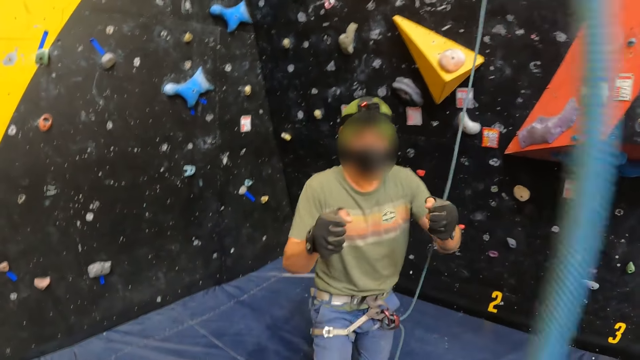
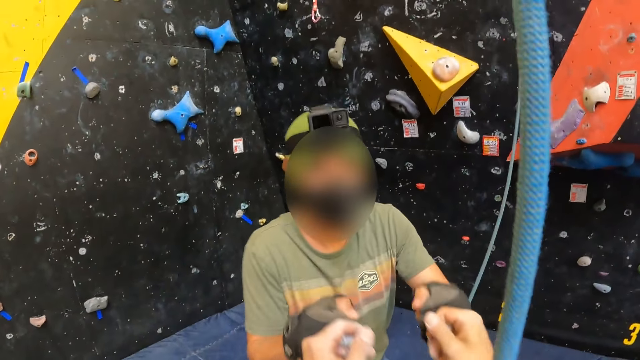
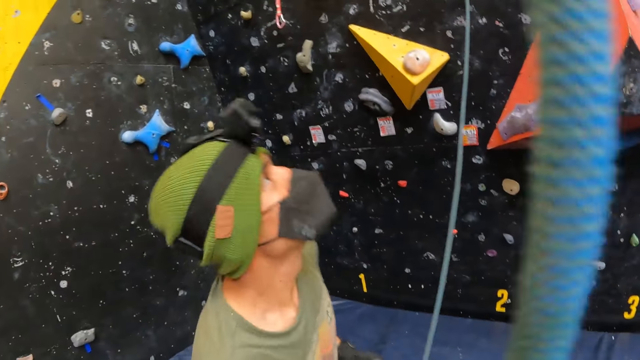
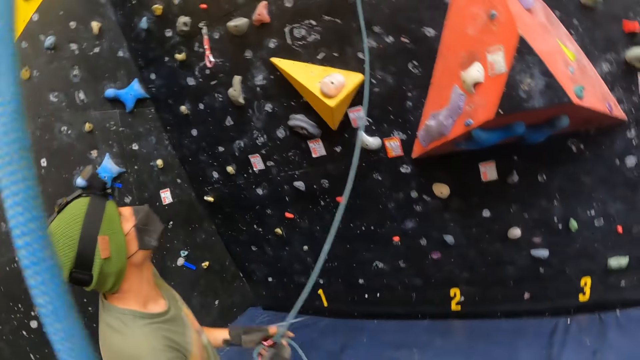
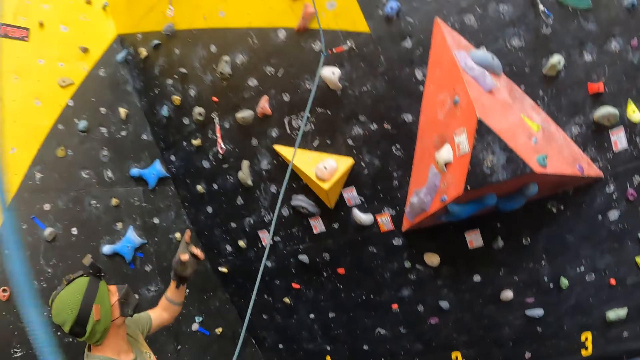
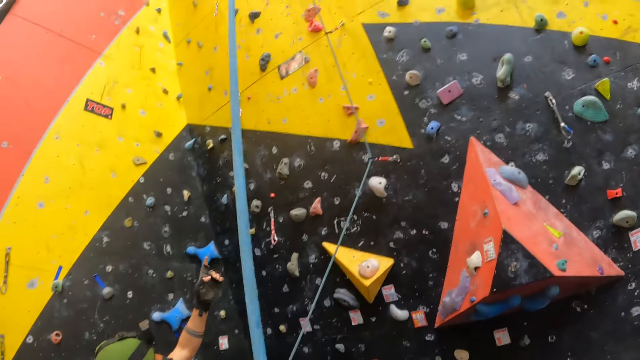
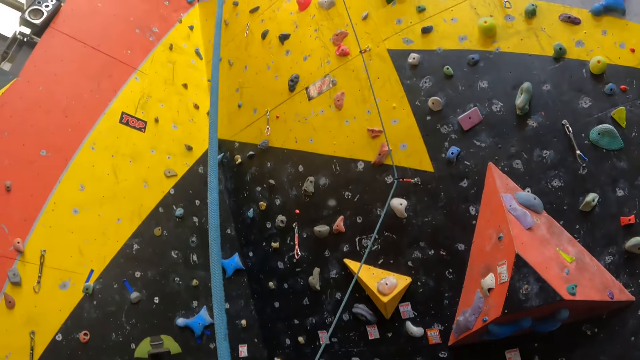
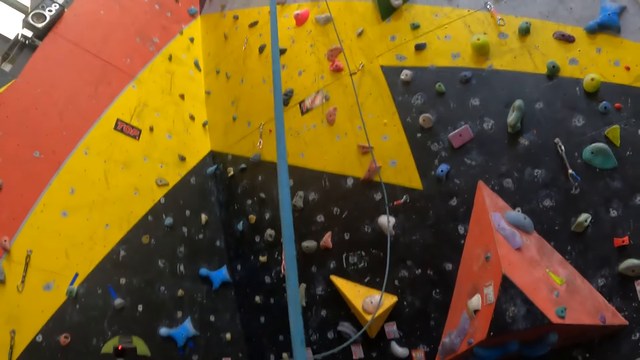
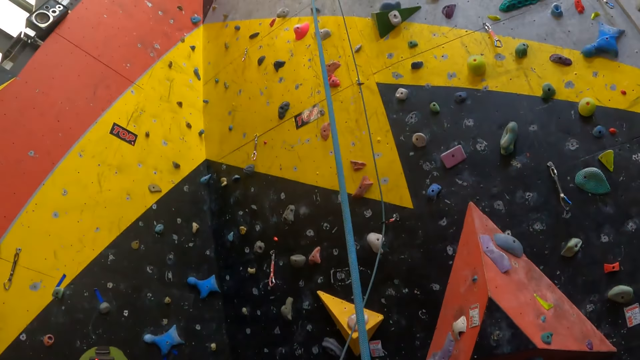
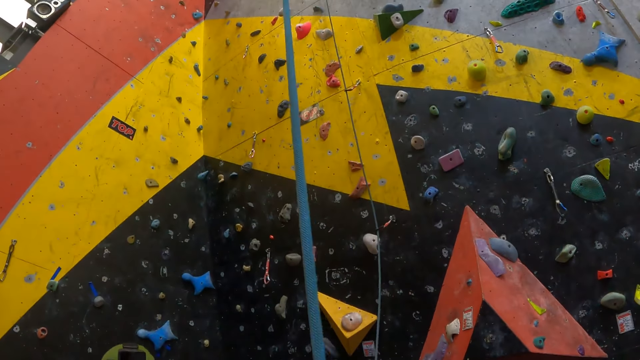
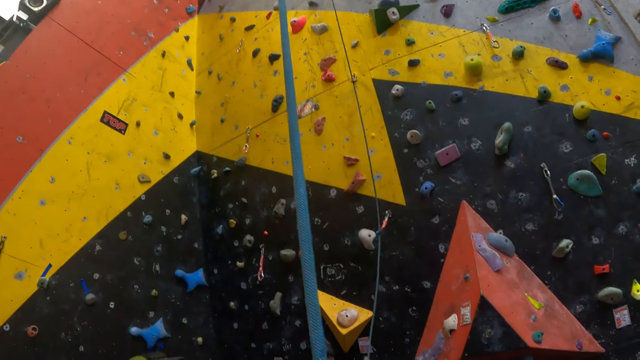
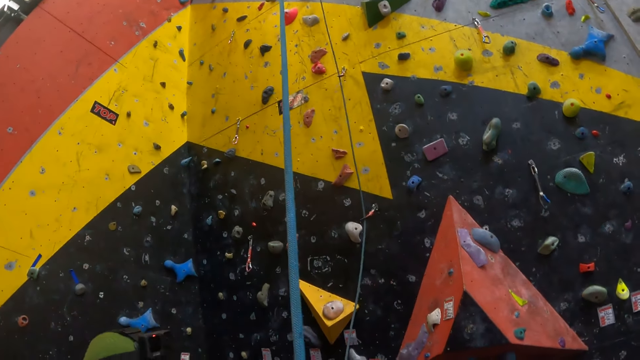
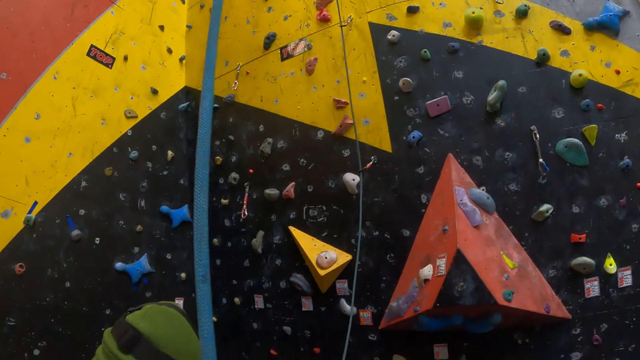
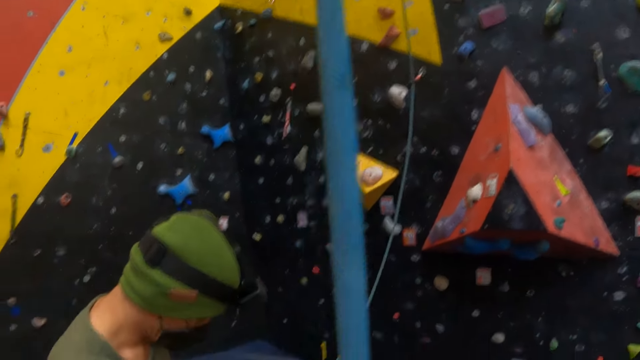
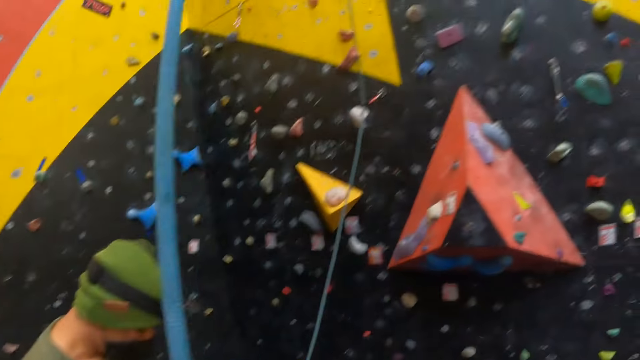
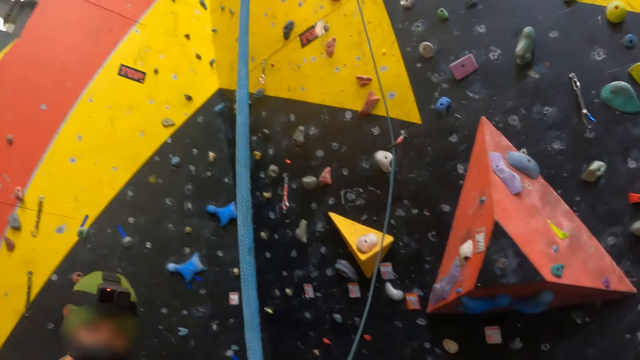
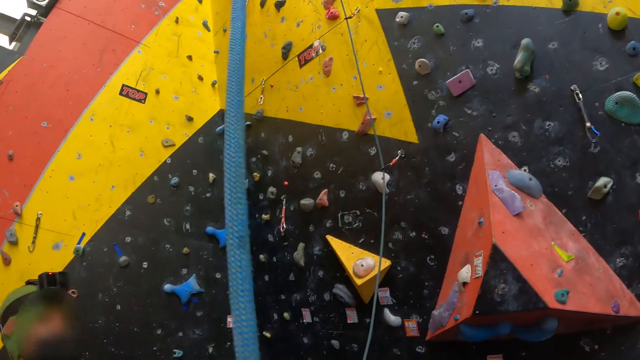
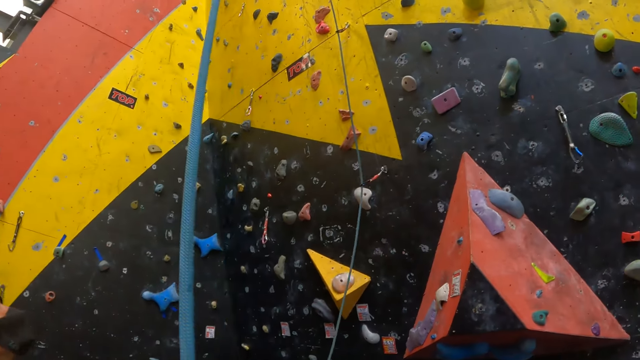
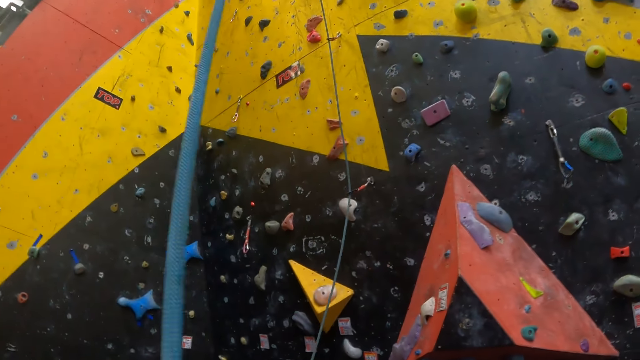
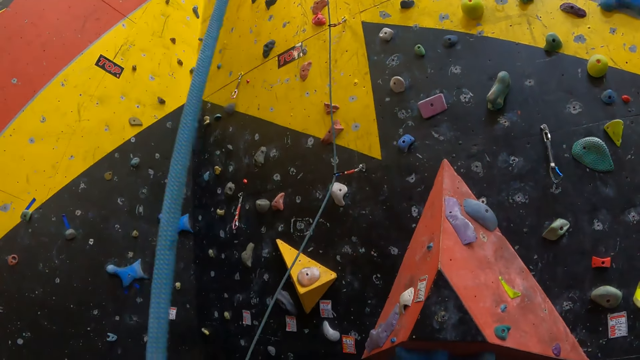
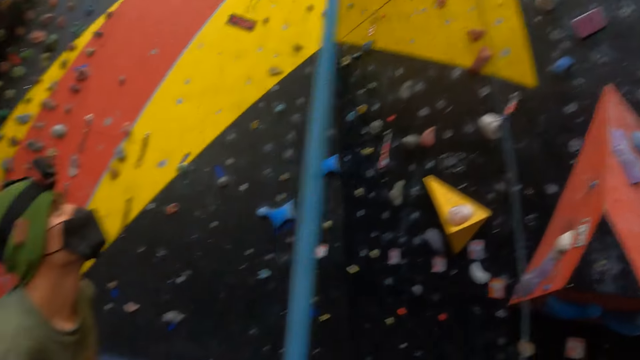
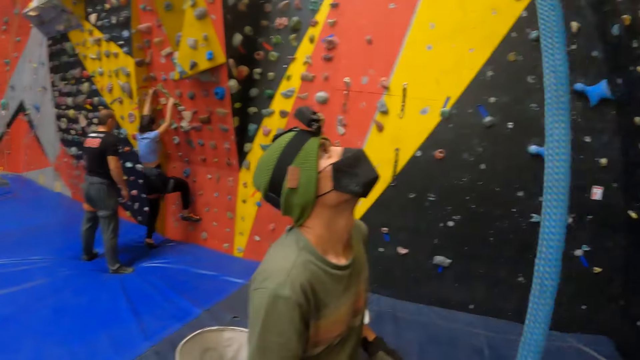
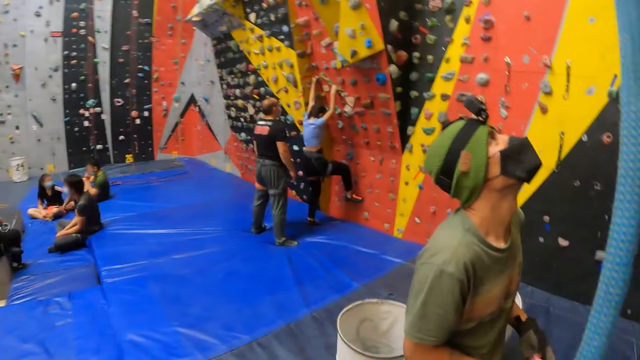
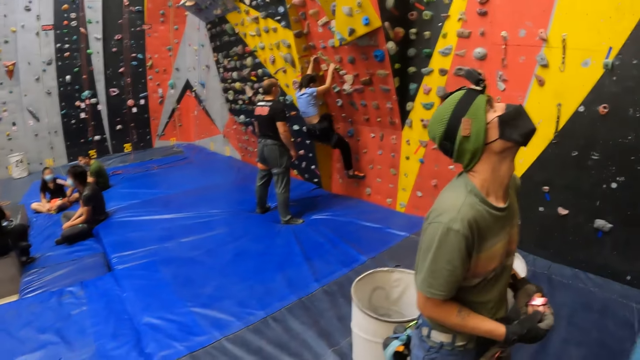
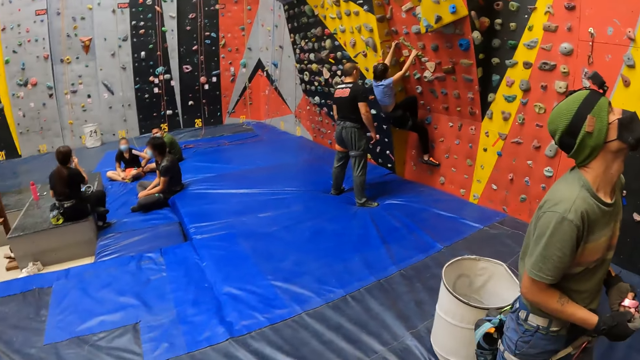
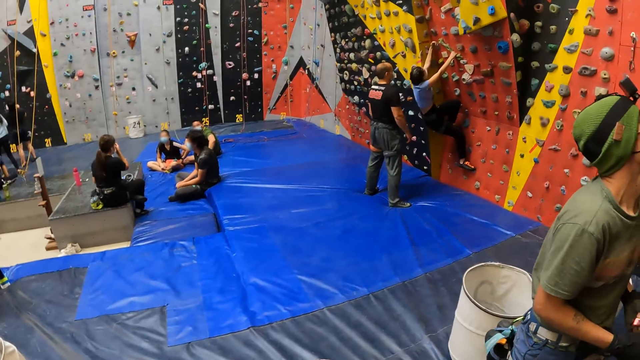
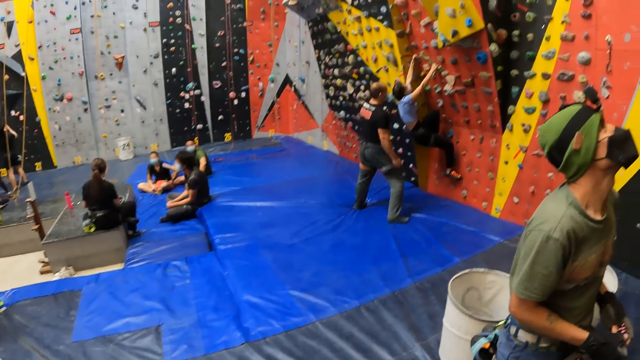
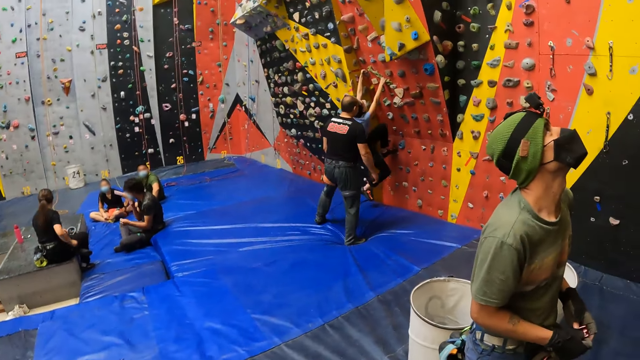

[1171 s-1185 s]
The camera wearer interacts with a man. The man interacts with the camera wearer. The camera wearer looks at the climbing wall. They look around.

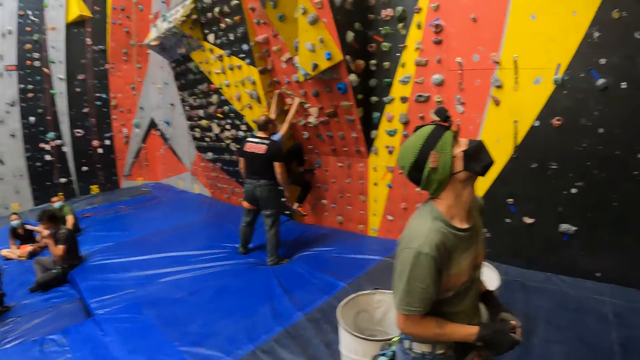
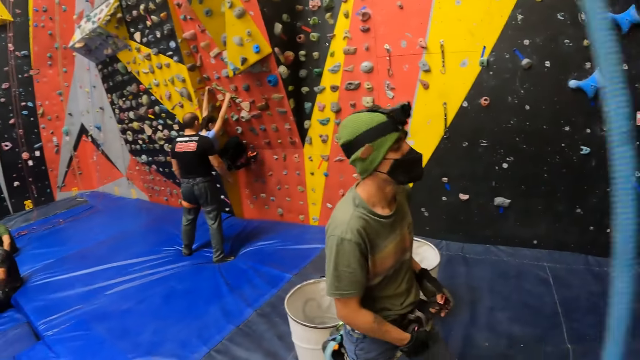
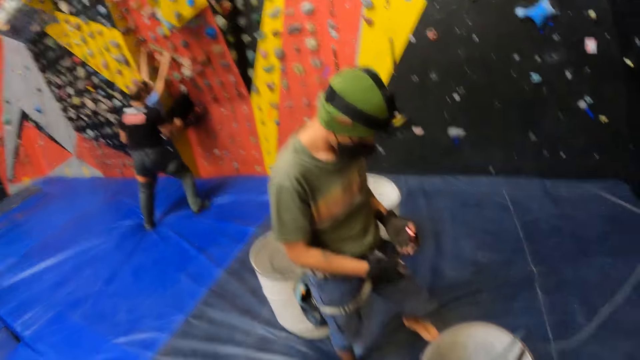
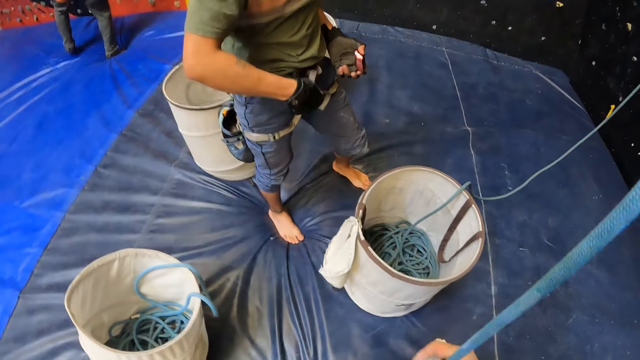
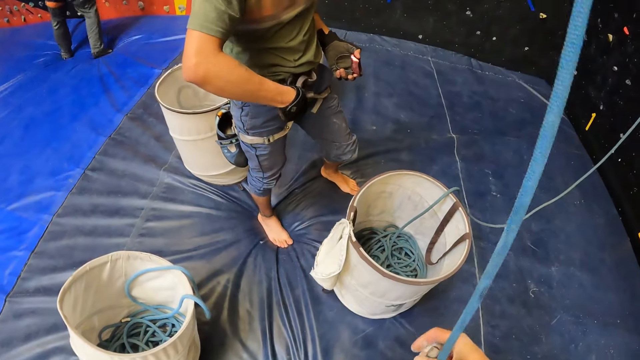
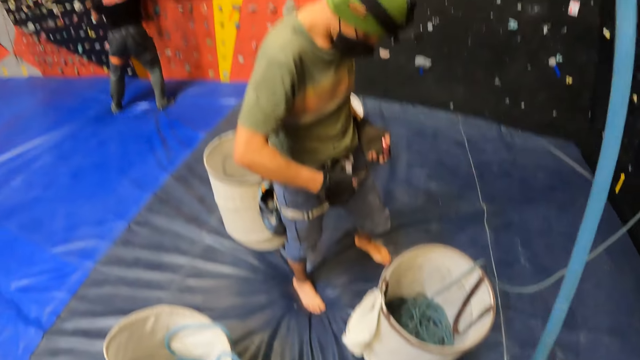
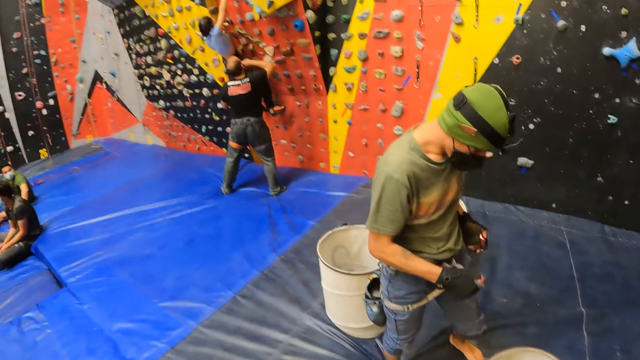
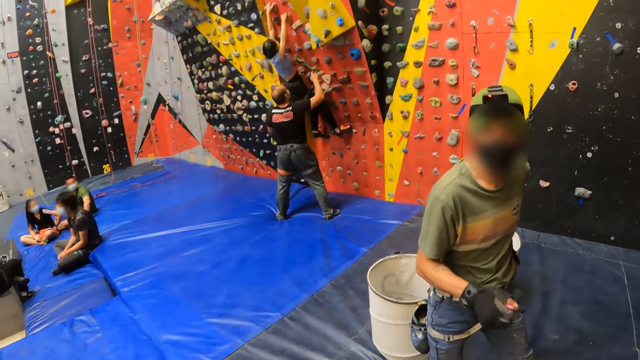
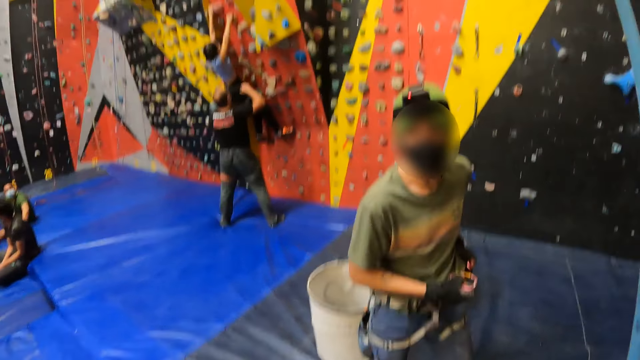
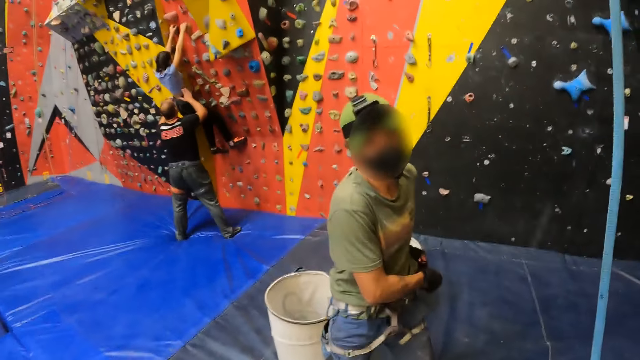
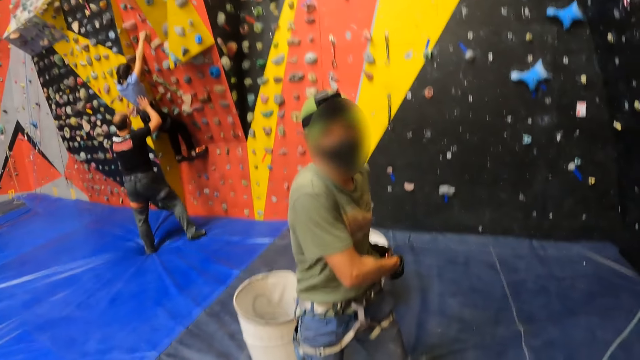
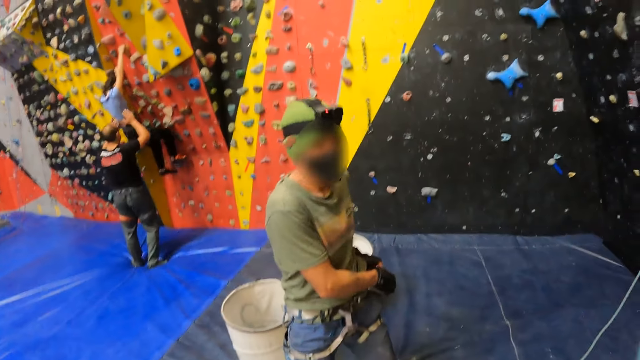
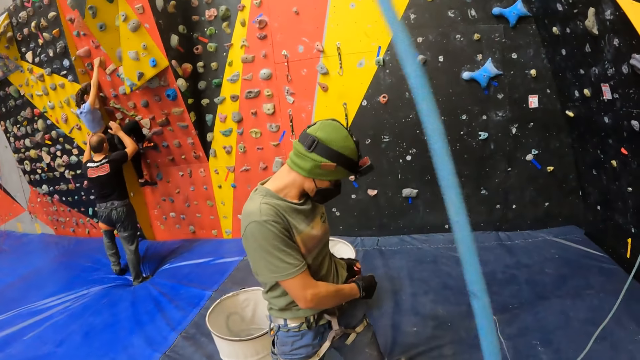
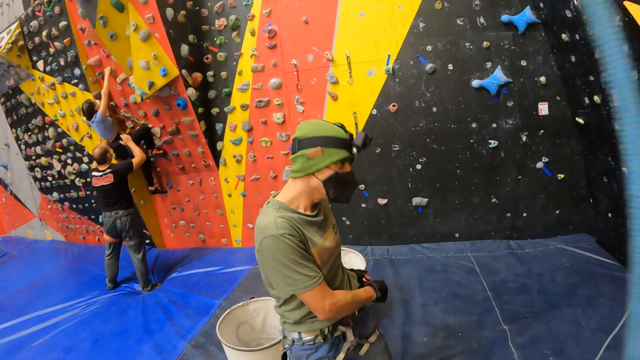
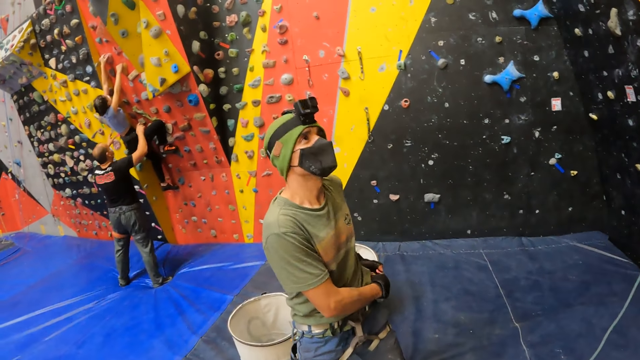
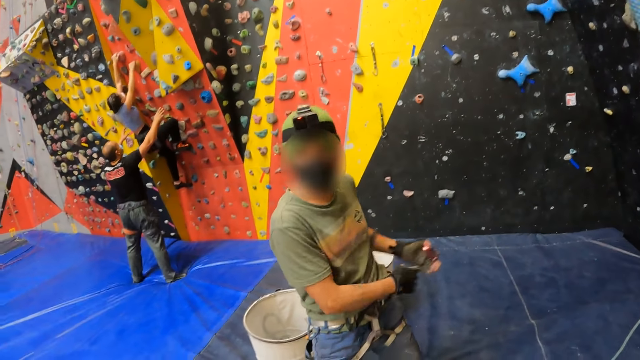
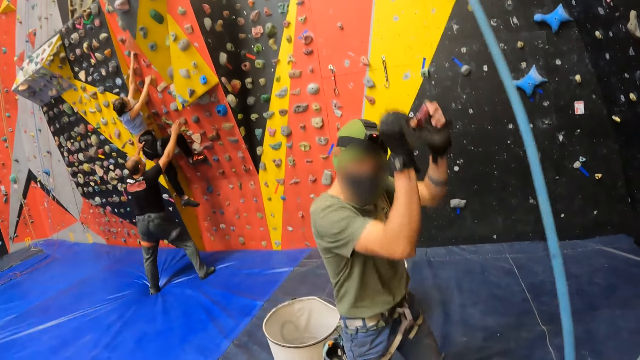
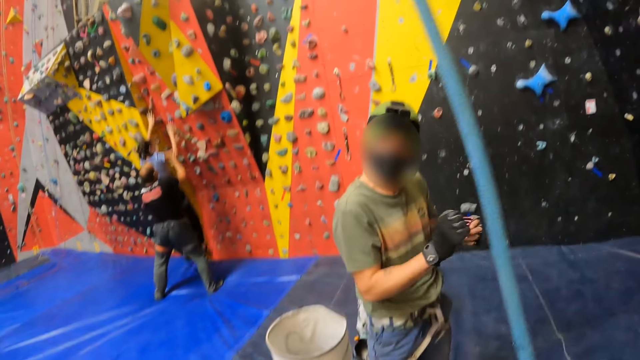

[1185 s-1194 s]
A man adjusts a belt. The man interacts with the camera wearer.
